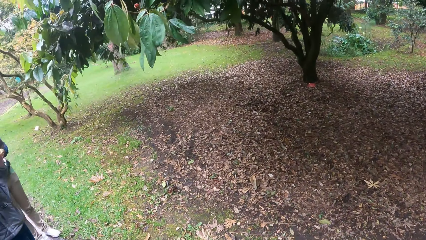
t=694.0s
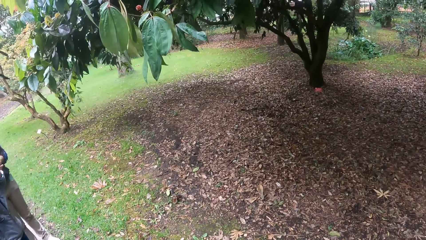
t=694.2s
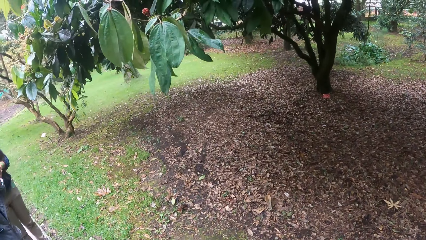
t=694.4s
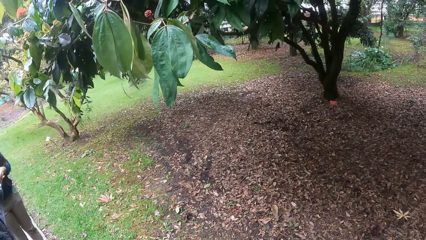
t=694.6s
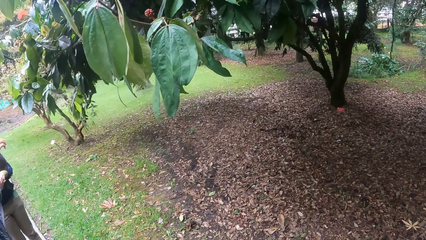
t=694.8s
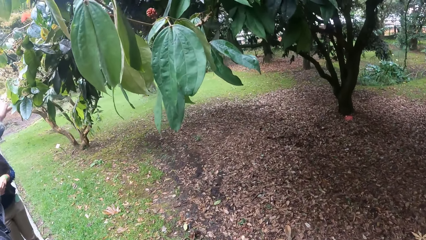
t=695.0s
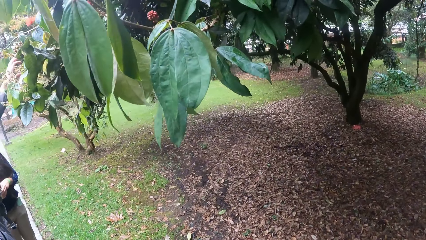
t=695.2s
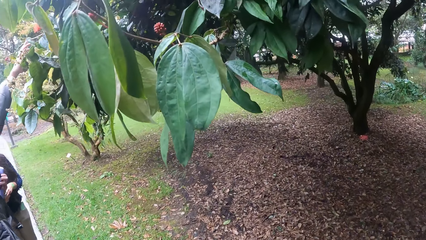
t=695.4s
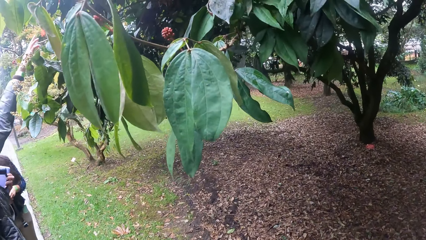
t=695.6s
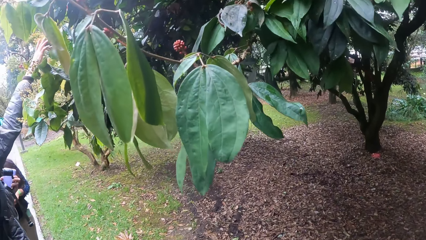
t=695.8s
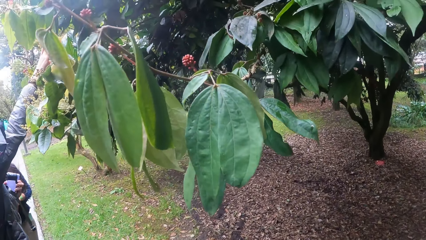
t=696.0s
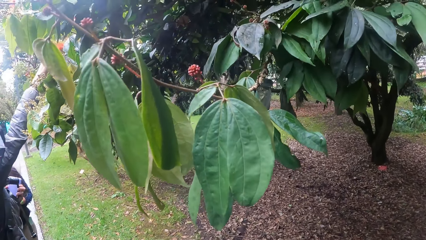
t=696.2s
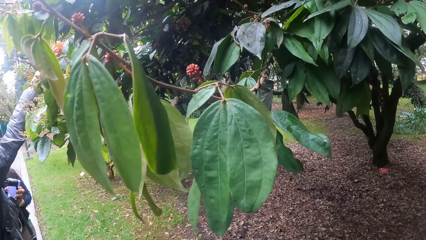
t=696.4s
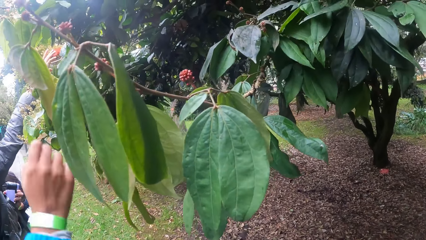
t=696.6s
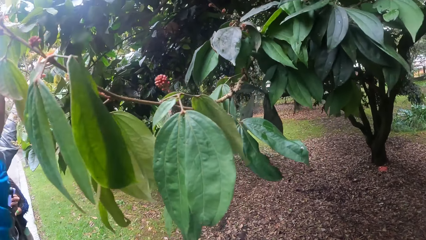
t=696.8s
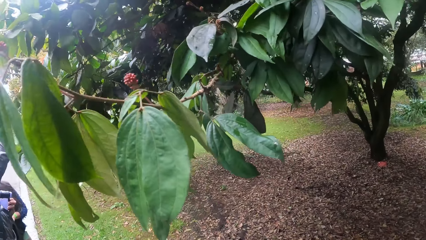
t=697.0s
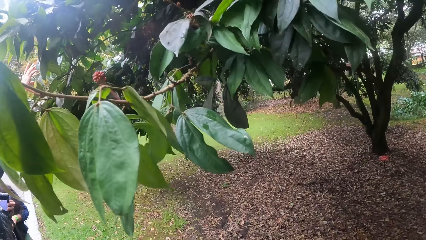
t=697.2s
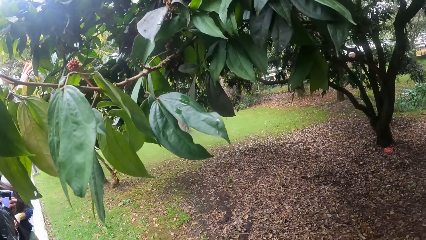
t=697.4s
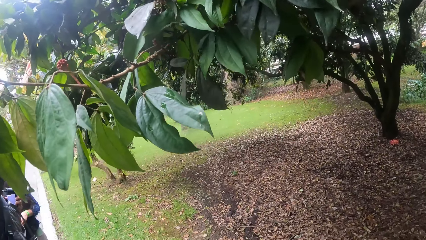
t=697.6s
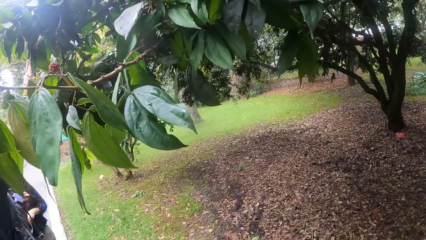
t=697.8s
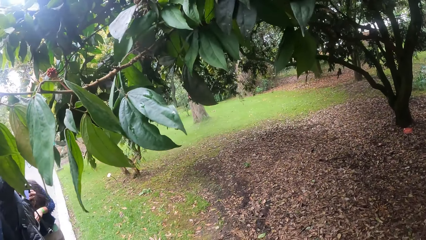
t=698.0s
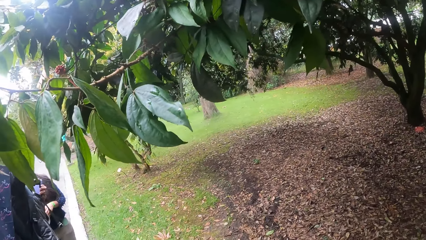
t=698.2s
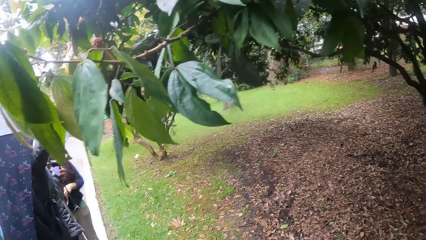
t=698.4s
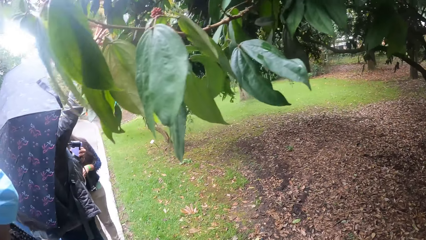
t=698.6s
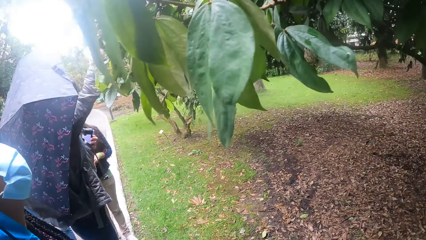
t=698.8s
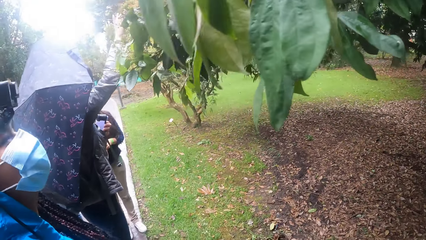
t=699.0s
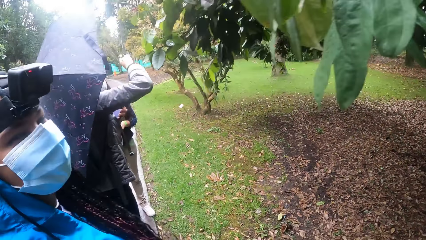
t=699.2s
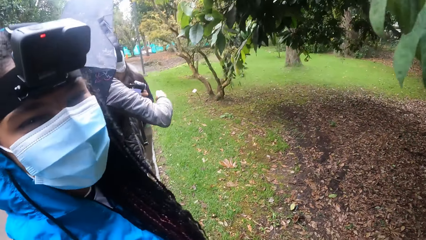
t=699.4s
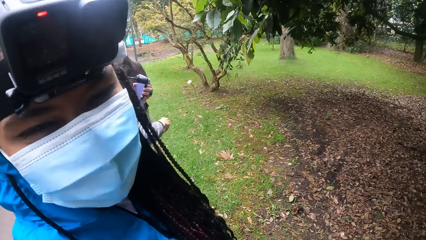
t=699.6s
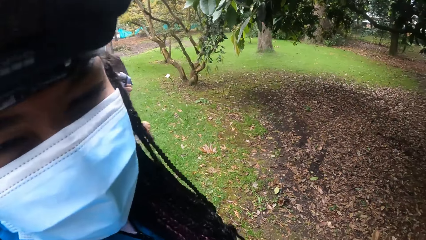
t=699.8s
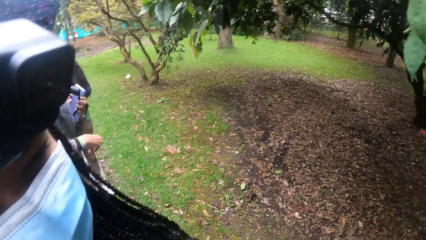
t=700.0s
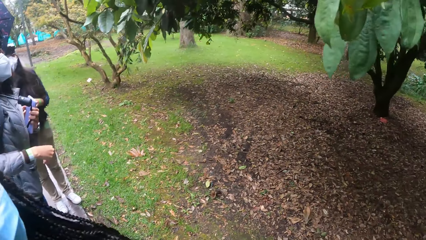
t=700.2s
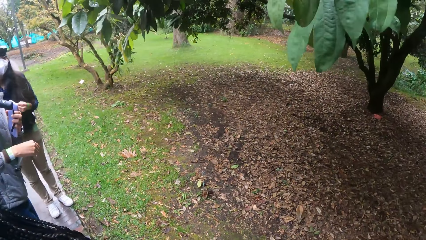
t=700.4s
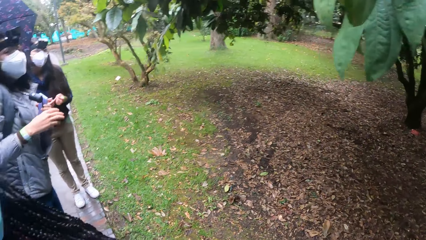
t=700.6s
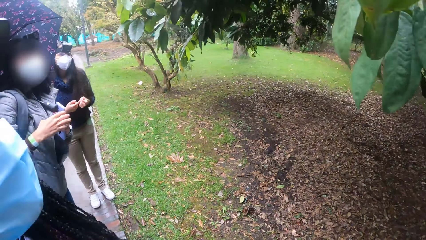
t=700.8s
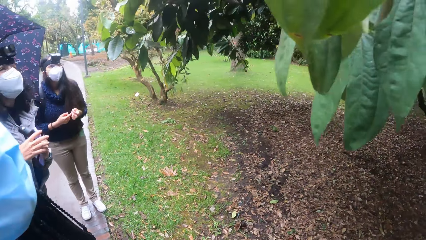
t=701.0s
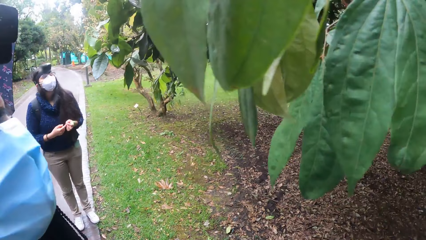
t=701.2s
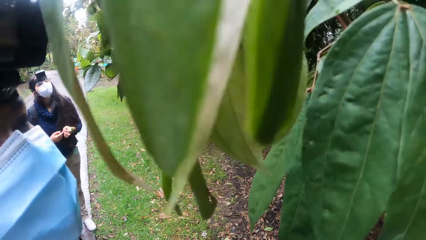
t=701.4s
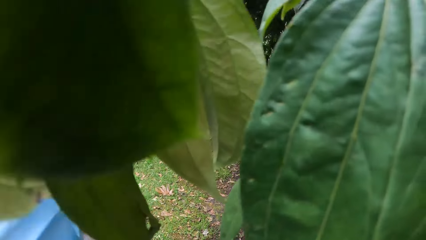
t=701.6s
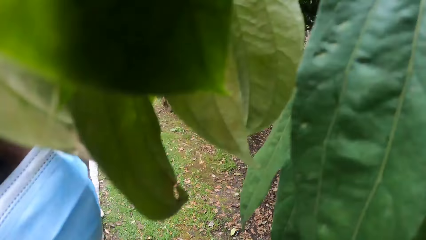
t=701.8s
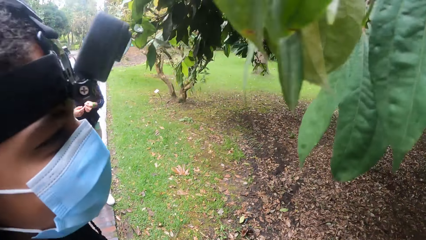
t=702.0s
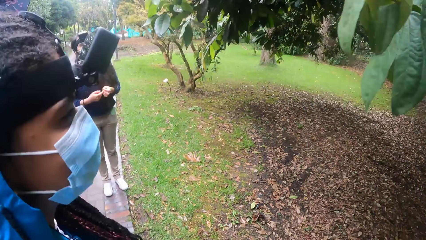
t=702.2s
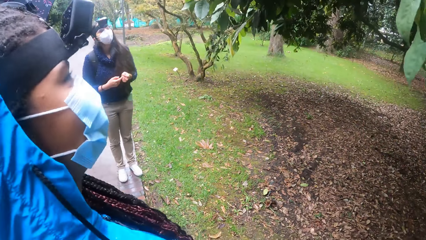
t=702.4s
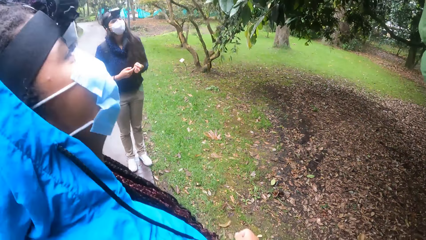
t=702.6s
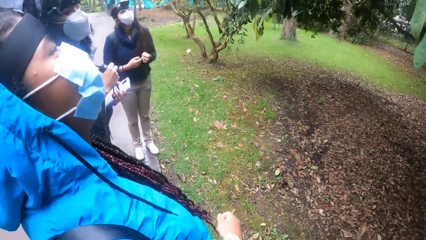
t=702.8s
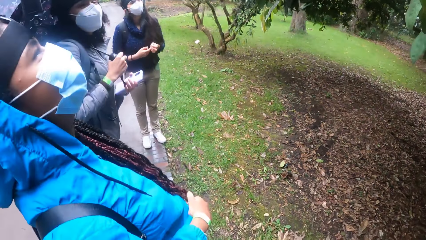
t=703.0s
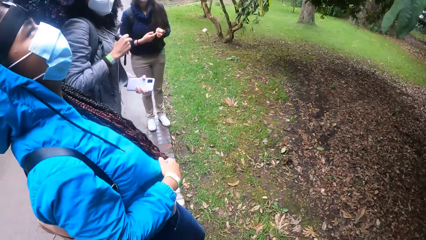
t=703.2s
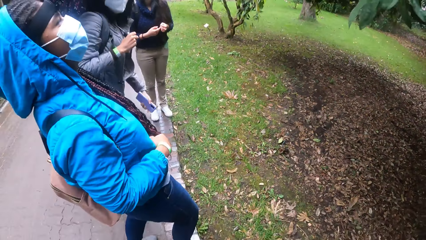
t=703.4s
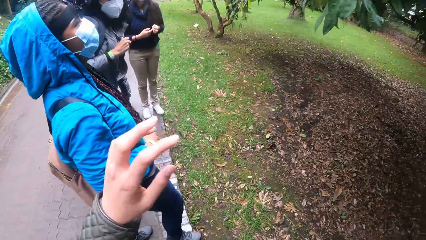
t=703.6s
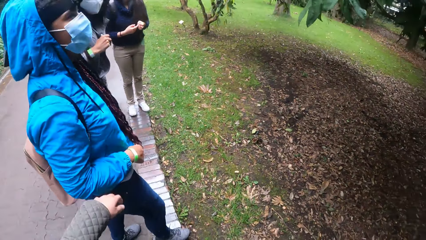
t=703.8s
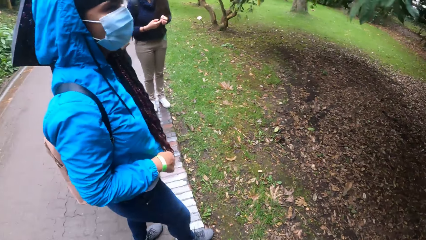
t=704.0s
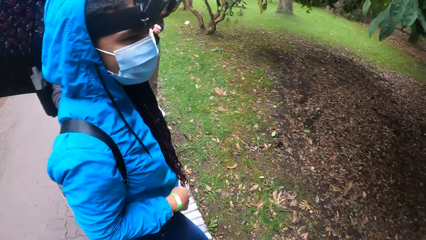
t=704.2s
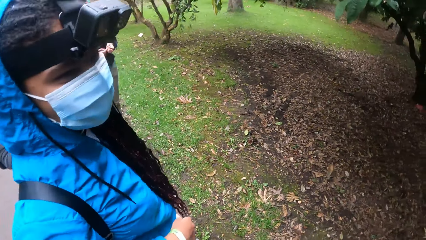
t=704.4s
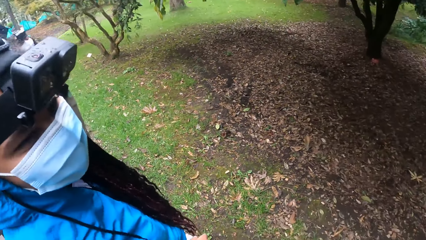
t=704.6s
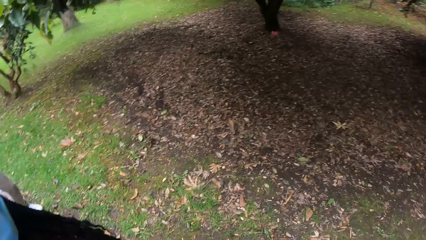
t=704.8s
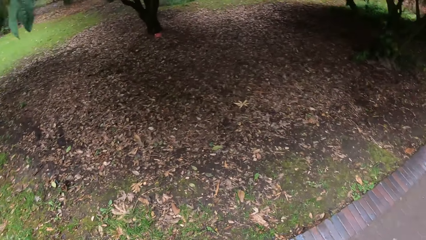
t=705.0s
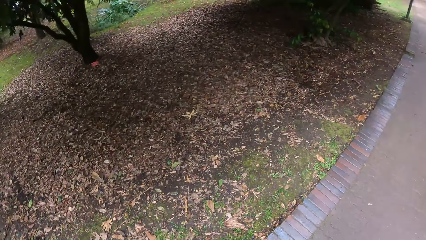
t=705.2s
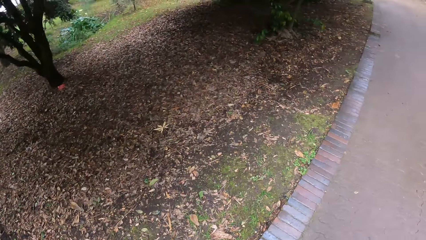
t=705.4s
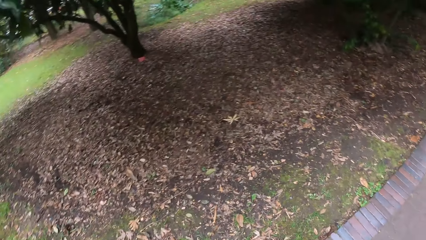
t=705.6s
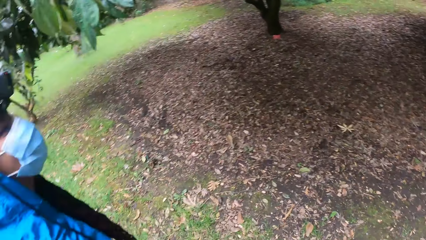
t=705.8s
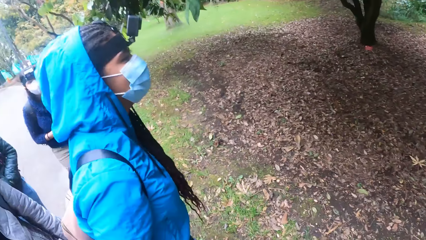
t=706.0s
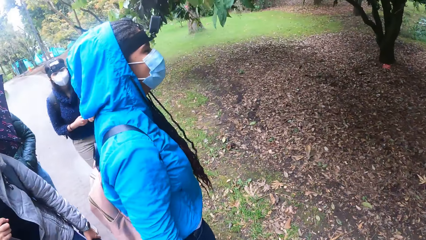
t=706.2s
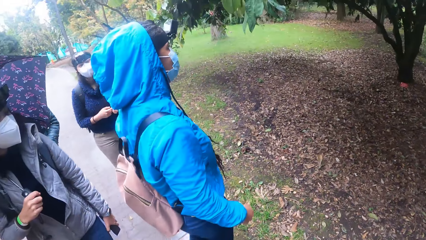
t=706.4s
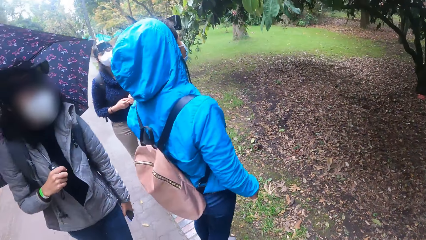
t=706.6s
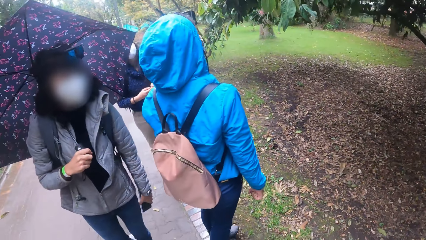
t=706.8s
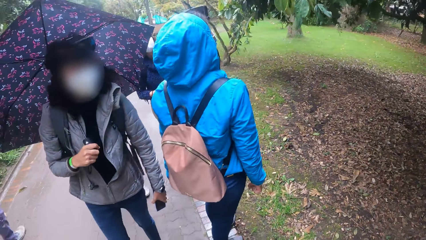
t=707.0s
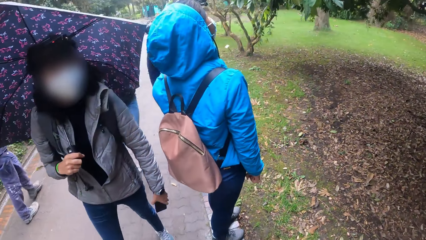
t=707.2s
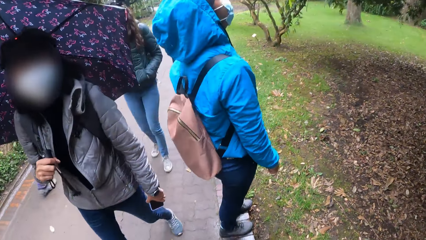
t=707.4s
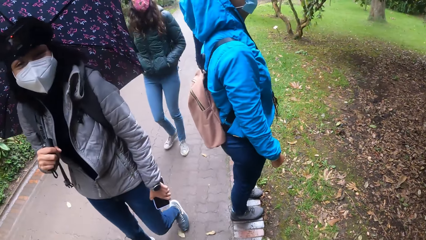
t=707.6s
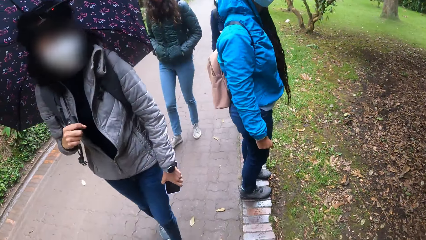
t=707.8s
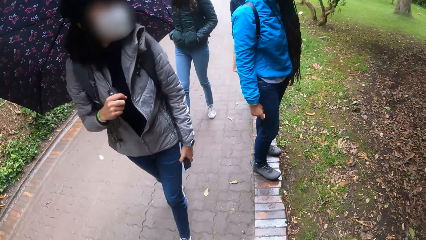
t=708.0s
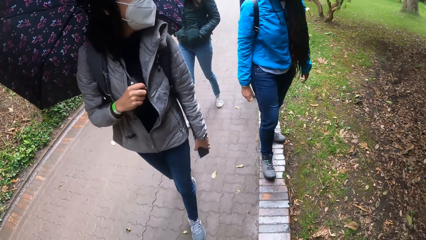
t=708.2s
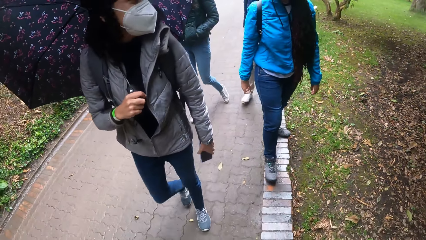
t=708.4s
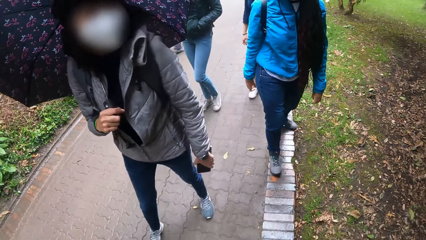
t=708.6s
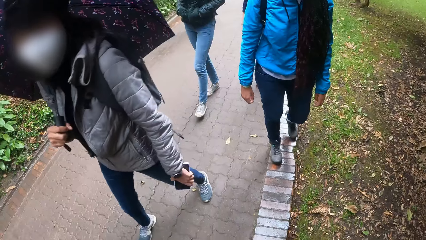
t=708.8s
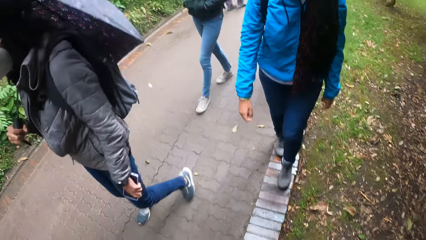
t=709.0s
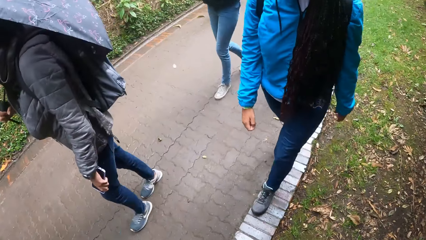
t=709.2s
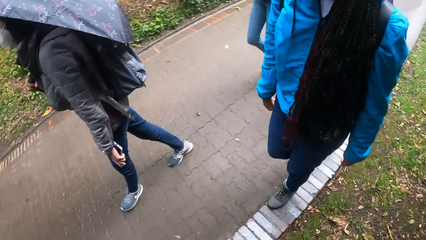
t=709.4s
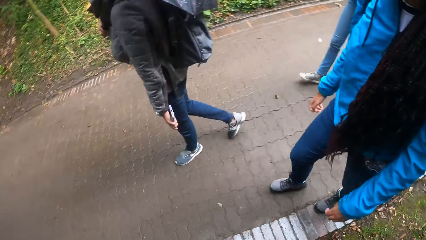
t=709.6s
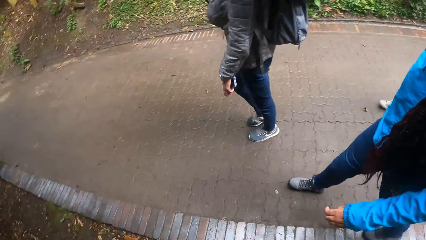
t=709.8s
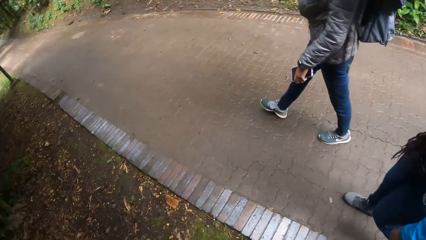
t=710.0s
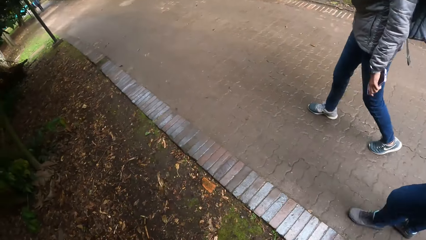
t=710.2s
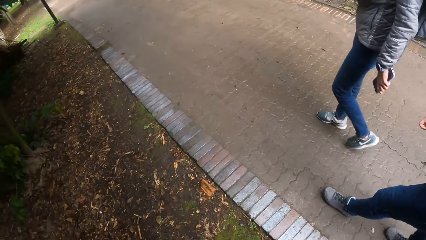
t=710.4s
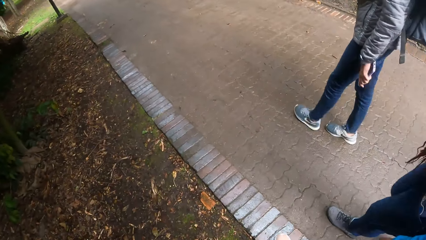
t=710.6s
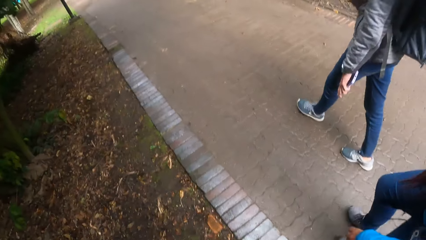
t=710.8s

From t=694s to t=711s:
The woman stretches her right hand towards a fruit on a tree. A person touches fruits. The woman lowers her right hand. The camera wearer looks at the people. They and the group of people walk through the path.
